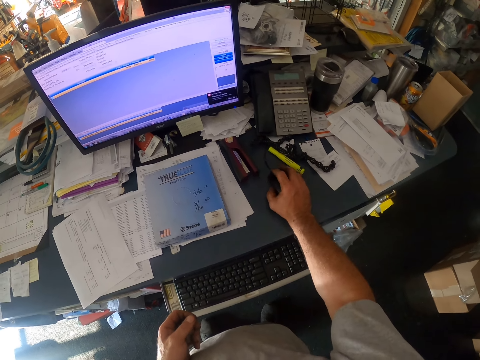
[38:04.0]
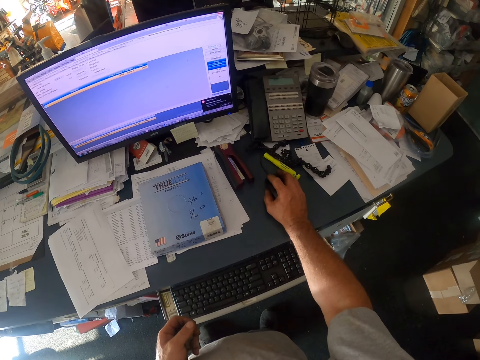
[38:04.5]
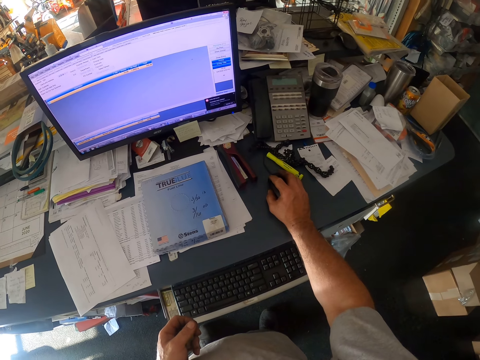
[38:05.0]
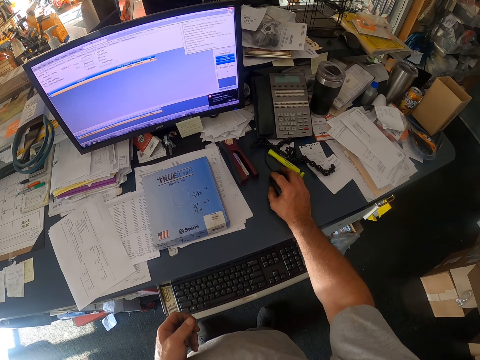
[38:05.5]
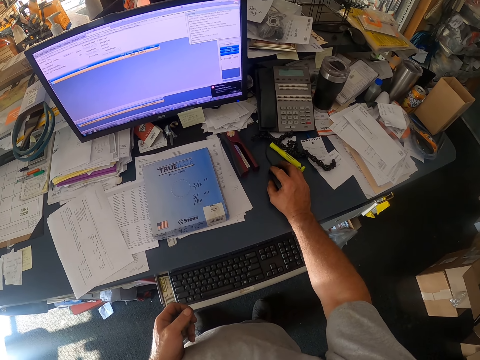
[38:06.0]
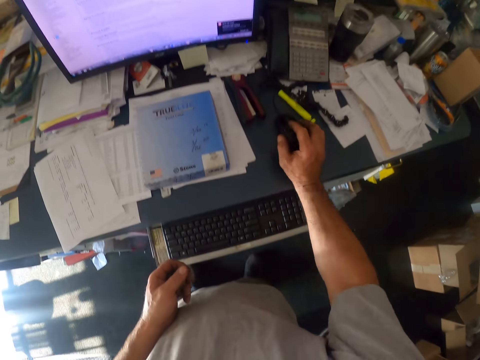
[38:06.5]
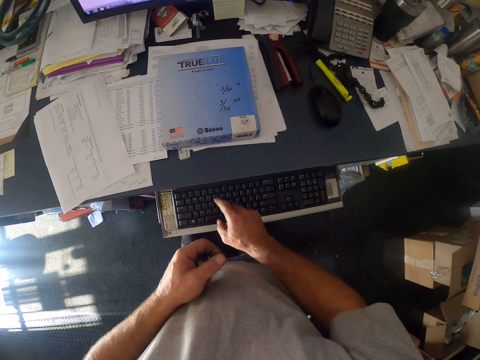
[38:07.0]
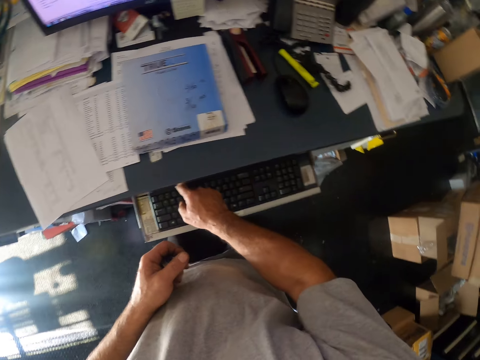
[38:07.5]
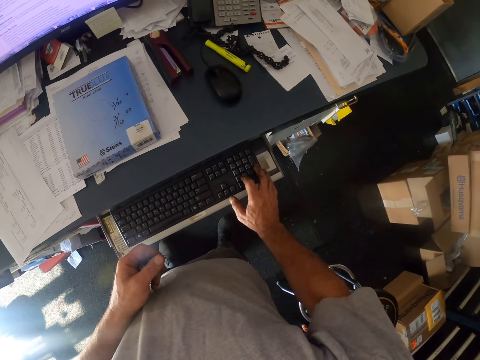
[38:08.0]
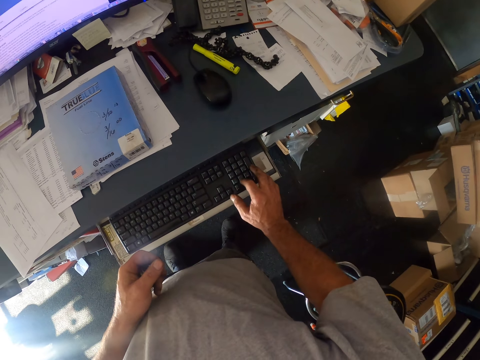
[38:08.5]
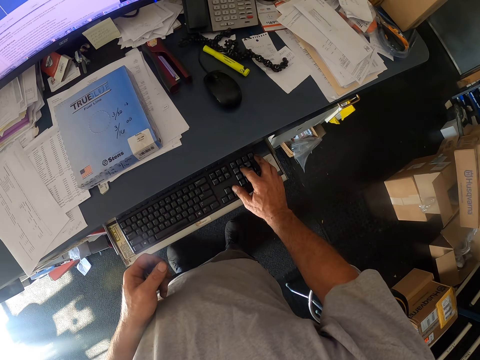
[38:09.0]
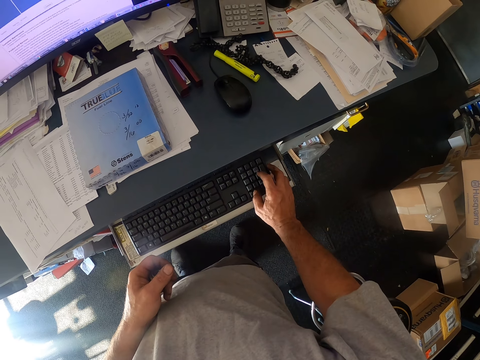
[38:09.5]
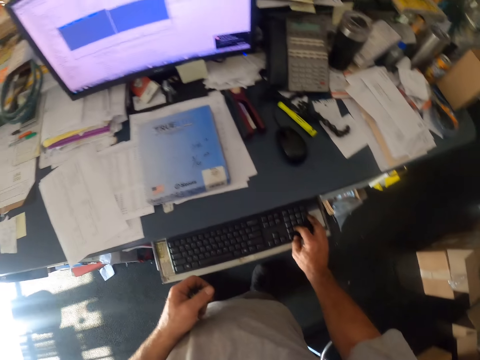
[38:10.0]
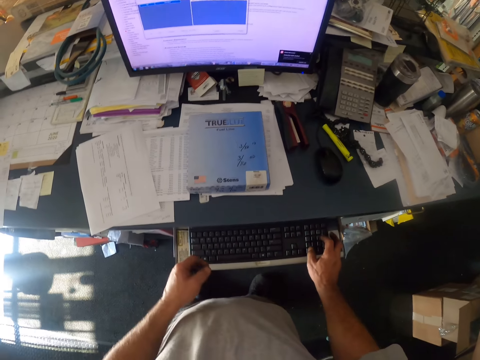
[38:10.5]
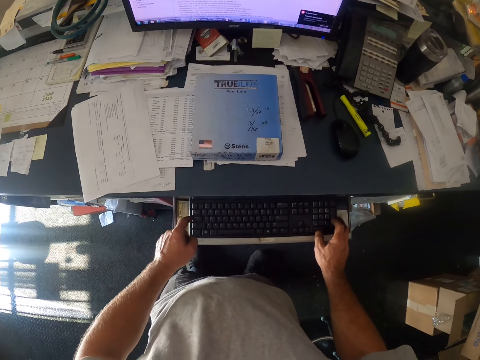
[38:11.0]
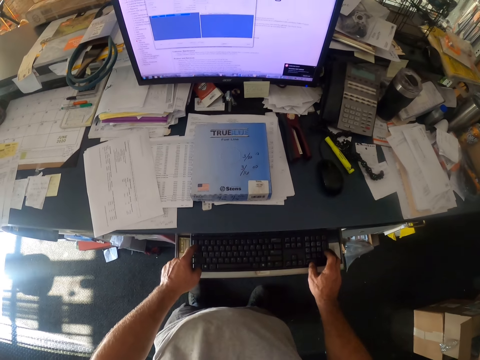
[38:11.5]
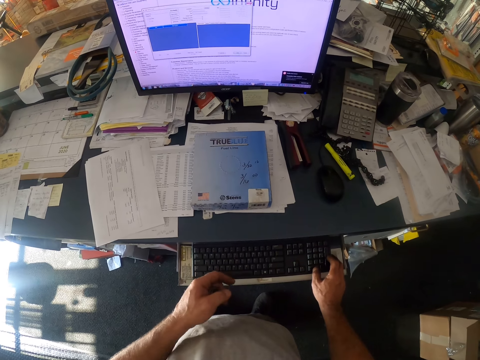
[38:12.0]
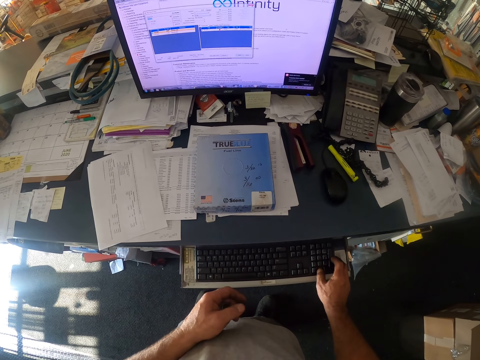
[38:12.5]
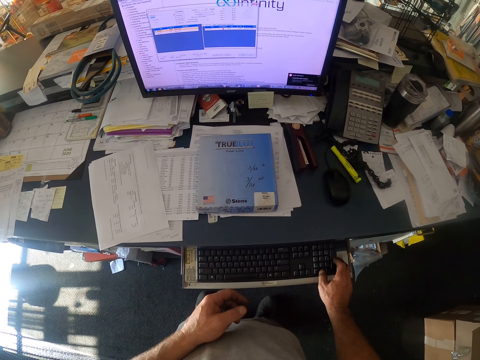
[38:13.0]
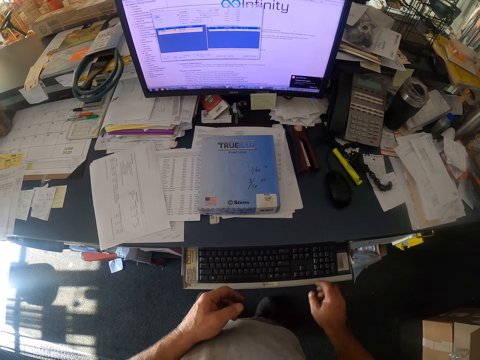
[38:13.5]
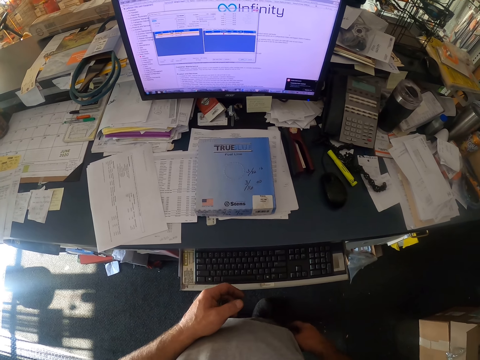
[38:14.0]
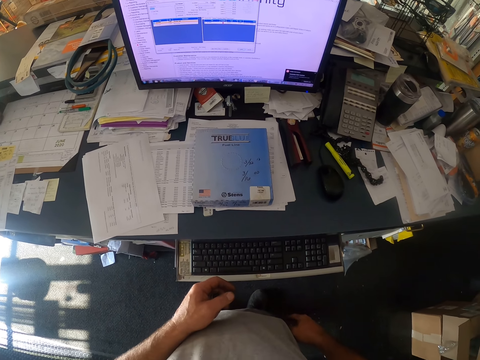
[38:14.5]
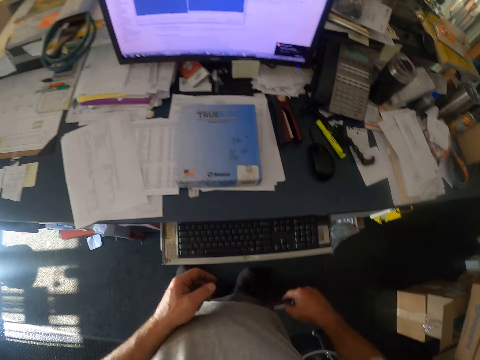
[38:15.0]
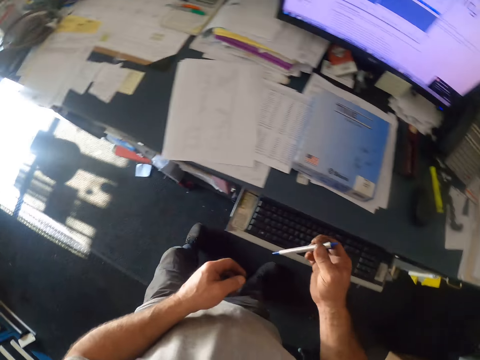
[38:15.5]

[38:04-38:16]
The camera wearer operates the computer with the mouse. He moves the mouse on the table. He types on the keyboard. He stops typing. He removes a pen from his pocket with his right hand.

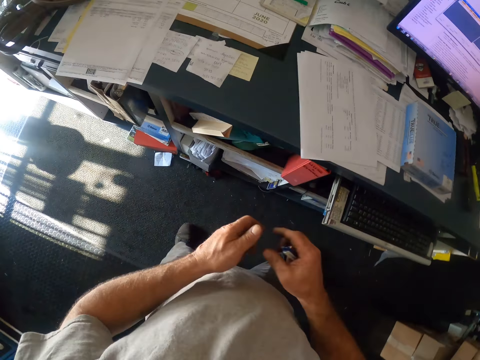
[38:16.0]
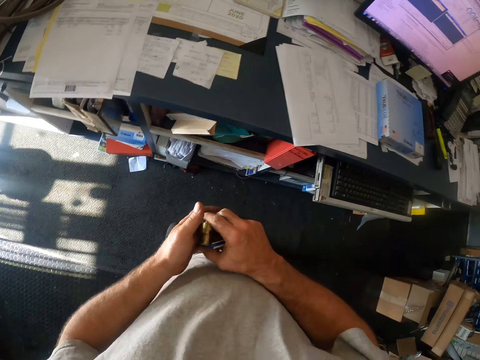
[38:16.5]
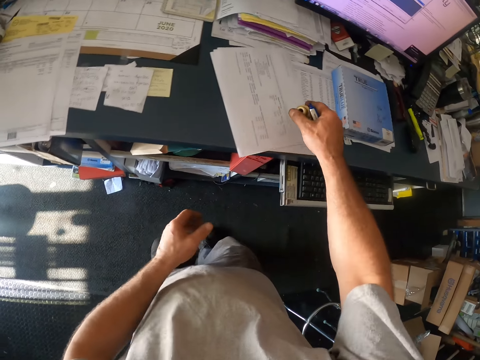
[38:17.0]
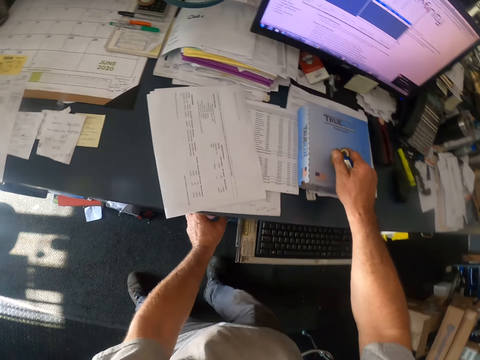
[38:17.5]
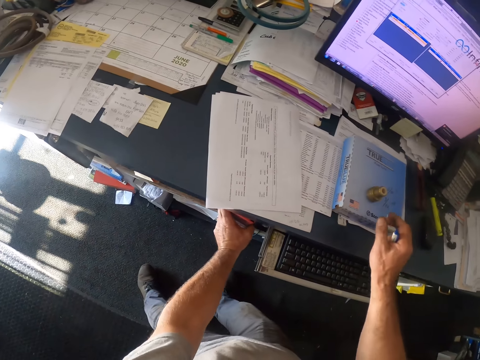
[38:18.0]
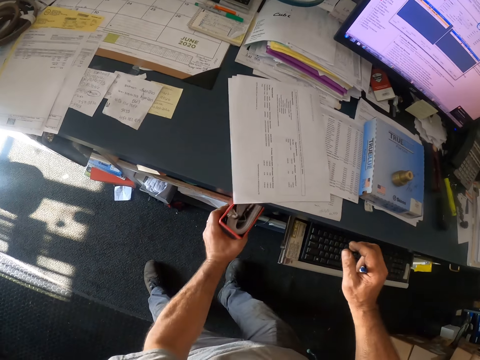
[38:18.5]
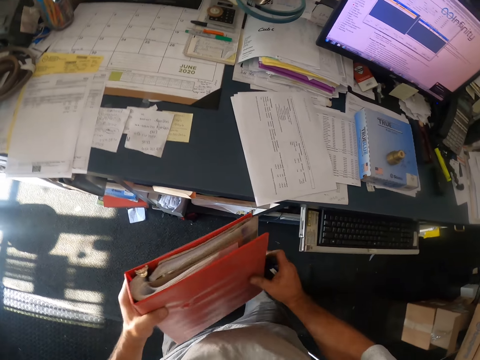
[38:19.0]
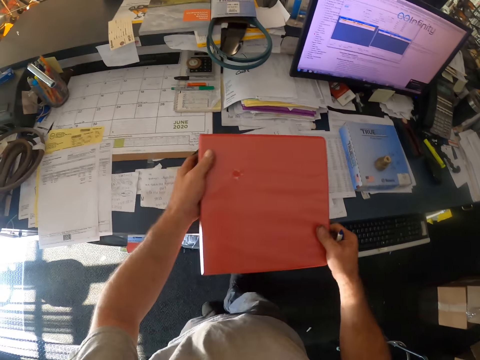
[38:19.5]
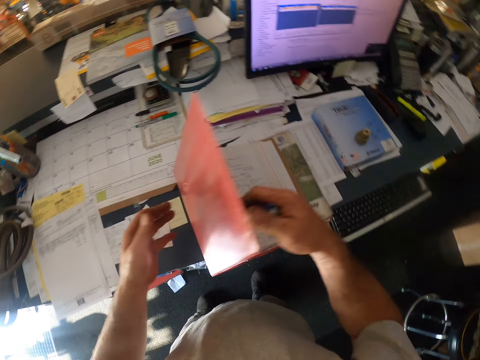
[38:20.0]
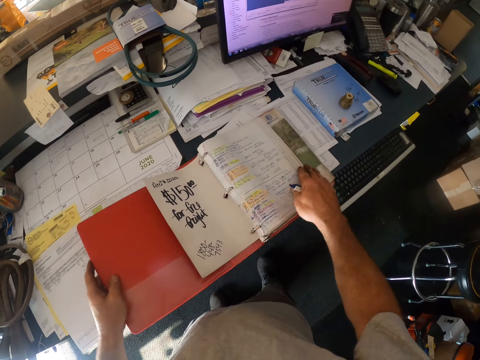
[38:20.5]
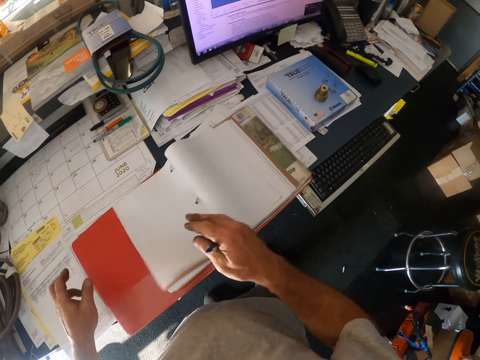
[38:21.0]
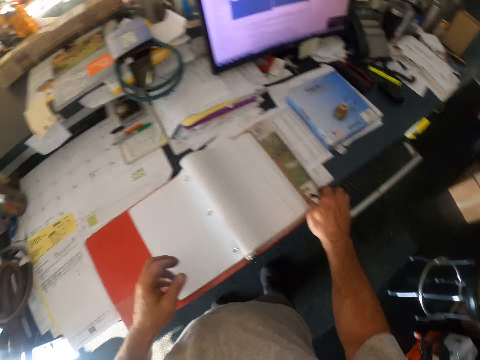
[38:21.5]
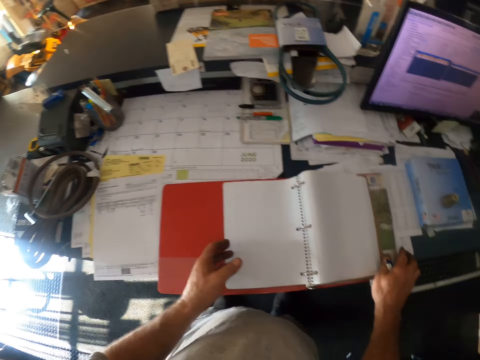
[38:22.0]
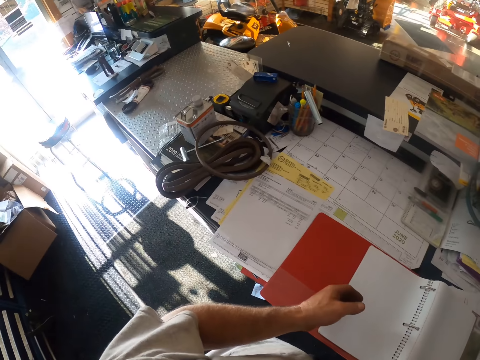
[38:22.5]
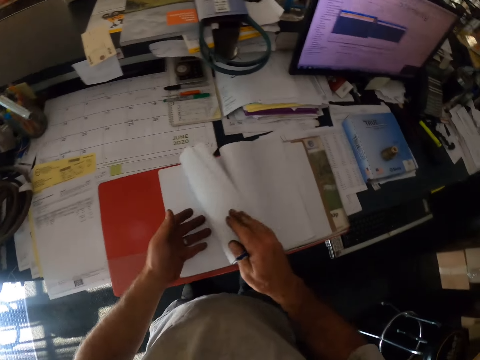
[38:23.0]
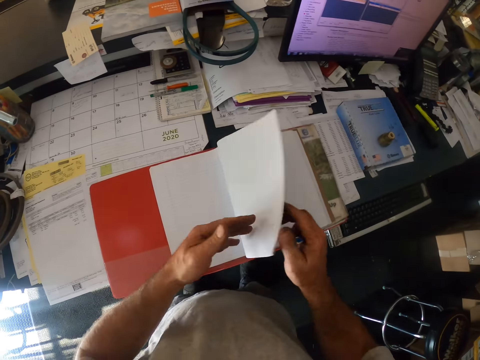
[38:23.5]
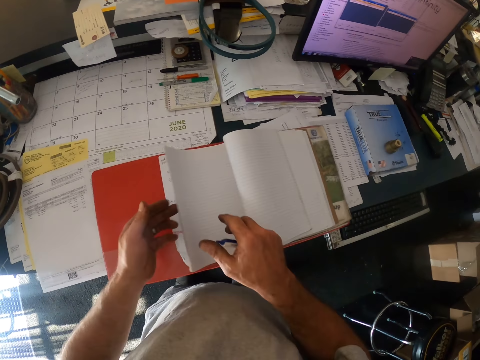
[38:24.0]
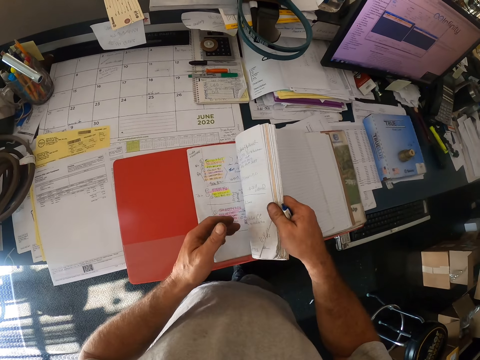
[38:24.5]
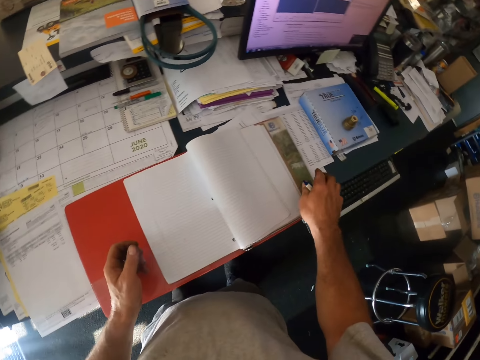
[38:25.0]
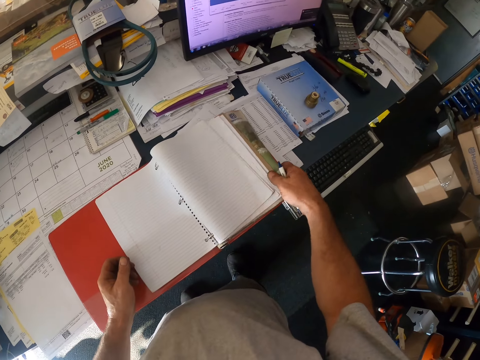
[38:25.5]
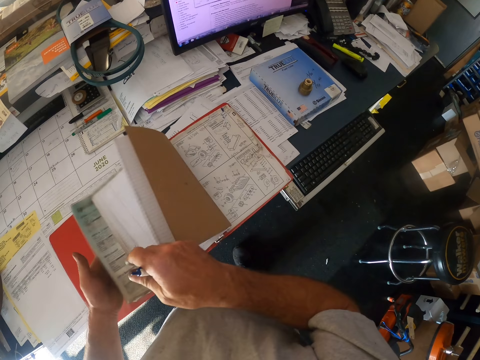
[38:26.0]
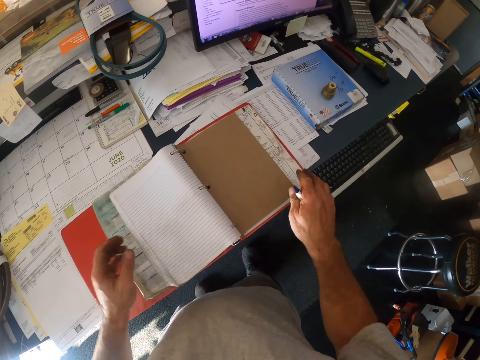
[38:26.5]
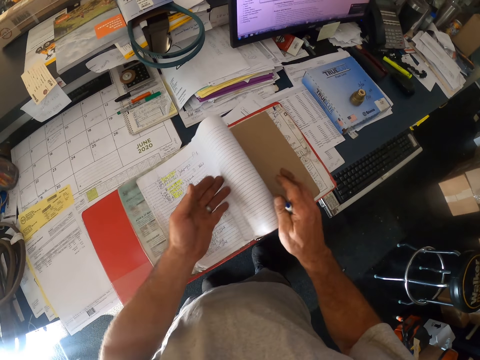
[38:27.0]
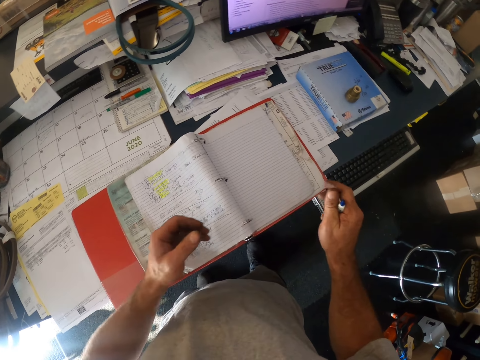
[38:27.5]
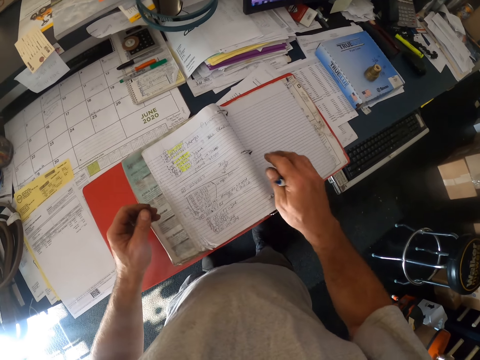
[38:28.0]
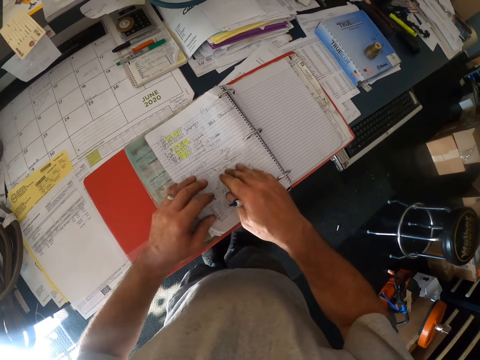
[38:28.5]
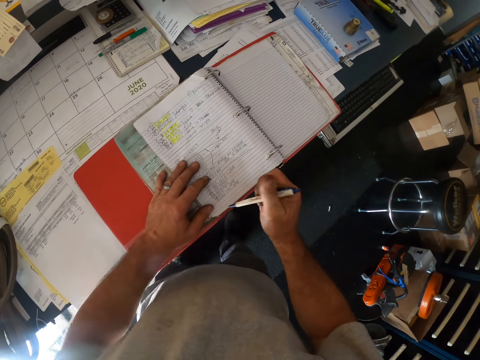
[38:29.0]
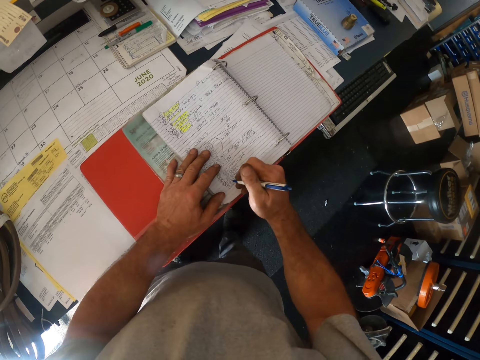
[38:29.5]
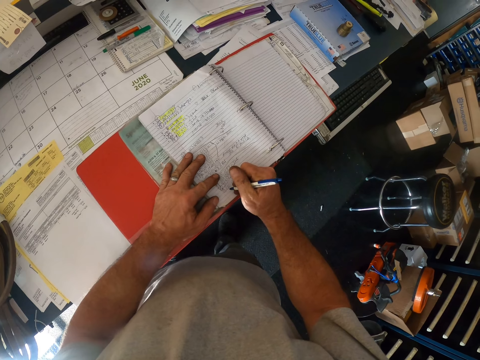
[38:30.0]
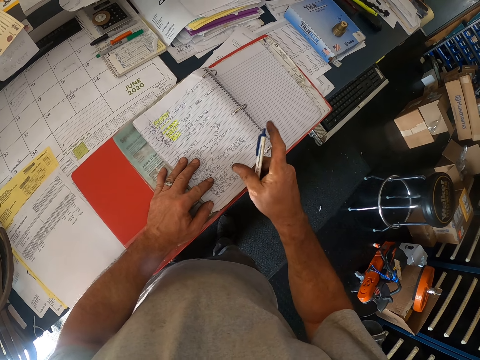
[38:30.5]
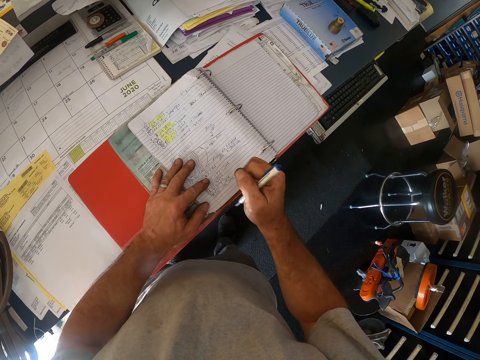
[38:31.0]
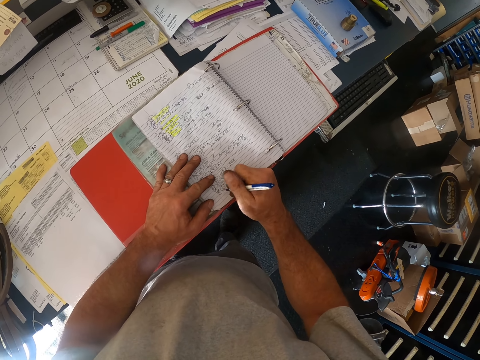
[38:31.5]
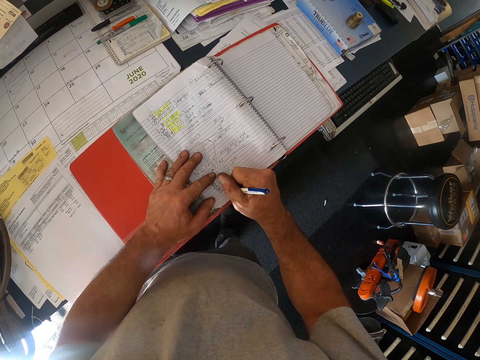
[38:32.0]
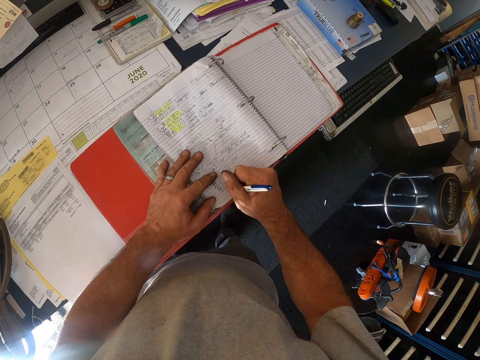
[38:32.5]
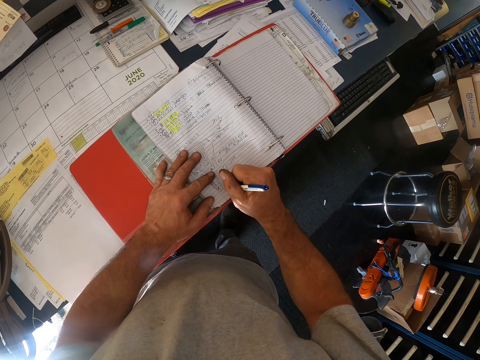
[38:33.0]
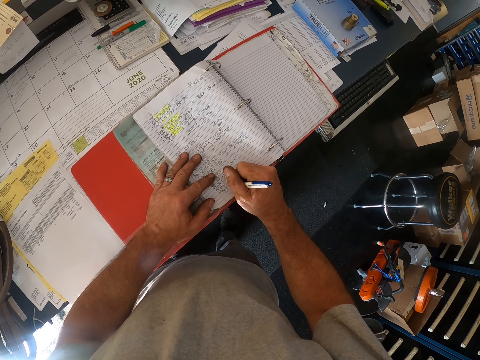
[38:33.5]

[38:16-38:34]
The camera wearer passes the bolt from his left hand to his right hand. He drops the bolt on a book on the table. He removes a book or file from under the table. He drops the book on the table. He opens the book on the table. He opens the file pages. He holds the pen on the file. He writes on the book with the pen. He presses the pen top.
